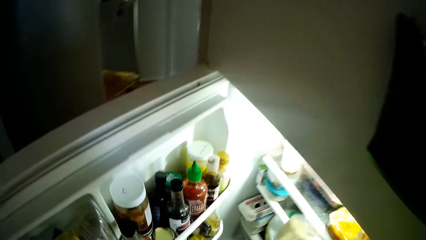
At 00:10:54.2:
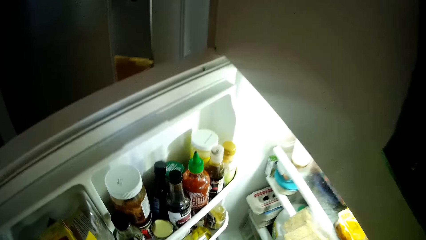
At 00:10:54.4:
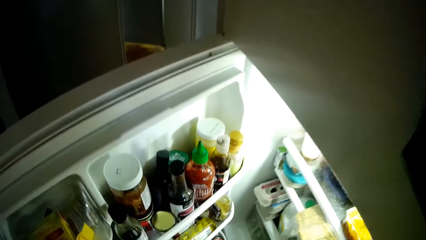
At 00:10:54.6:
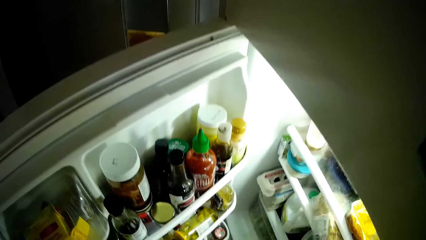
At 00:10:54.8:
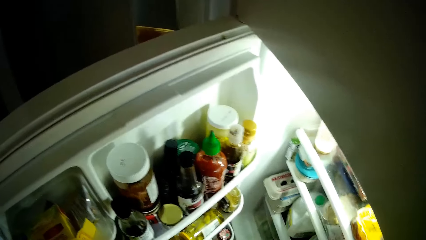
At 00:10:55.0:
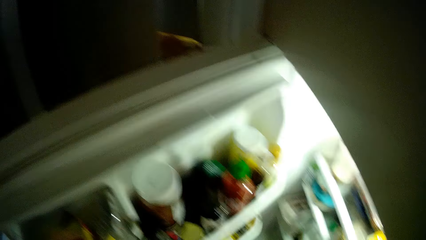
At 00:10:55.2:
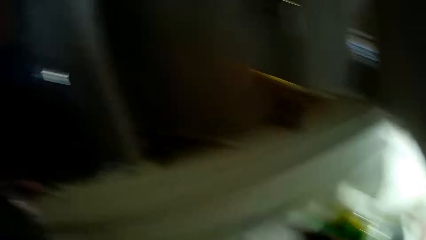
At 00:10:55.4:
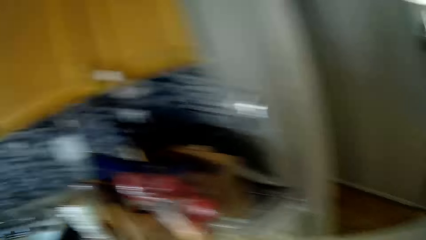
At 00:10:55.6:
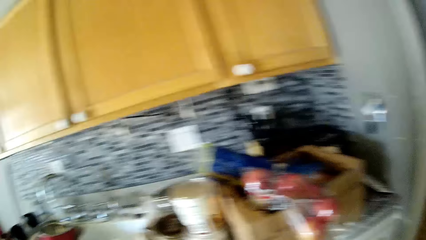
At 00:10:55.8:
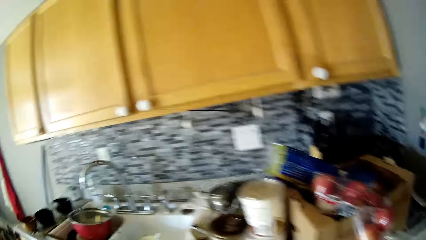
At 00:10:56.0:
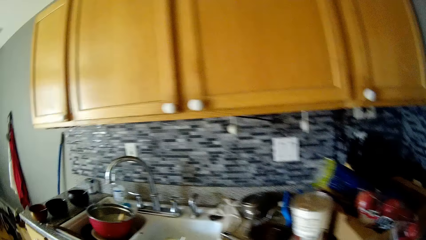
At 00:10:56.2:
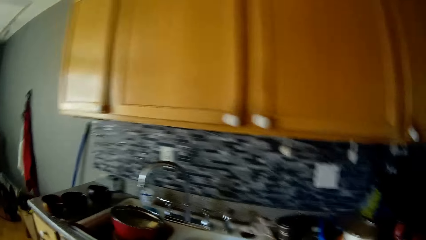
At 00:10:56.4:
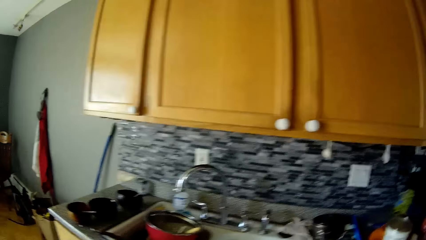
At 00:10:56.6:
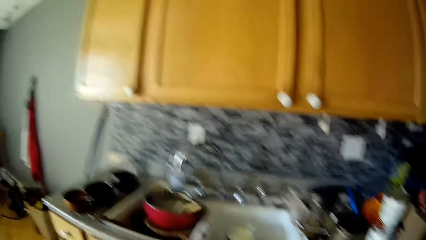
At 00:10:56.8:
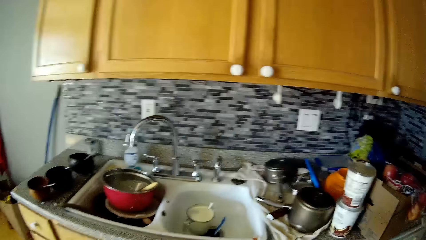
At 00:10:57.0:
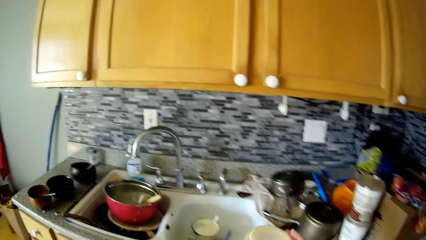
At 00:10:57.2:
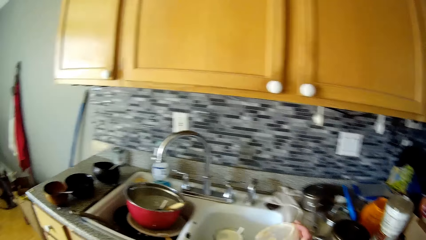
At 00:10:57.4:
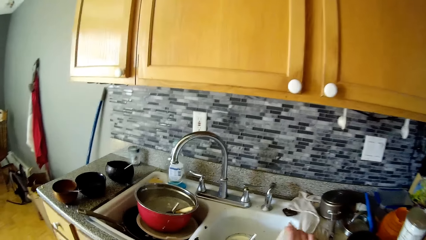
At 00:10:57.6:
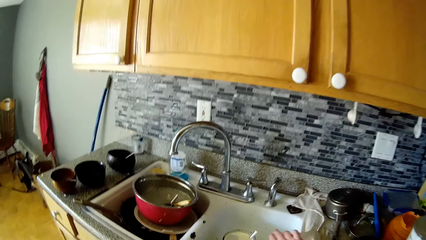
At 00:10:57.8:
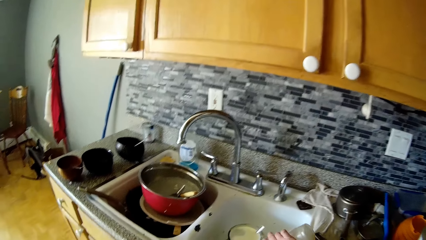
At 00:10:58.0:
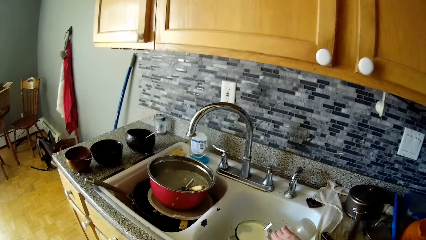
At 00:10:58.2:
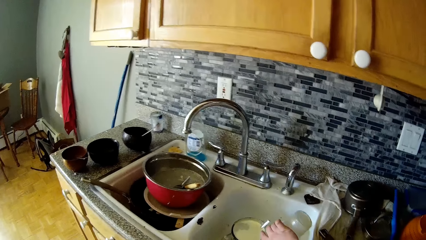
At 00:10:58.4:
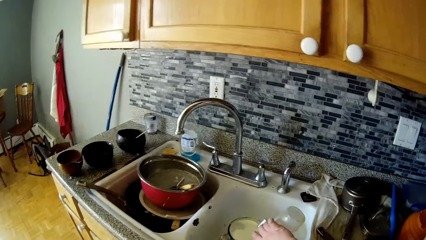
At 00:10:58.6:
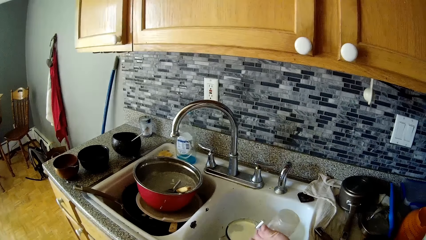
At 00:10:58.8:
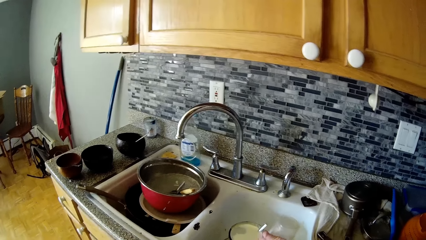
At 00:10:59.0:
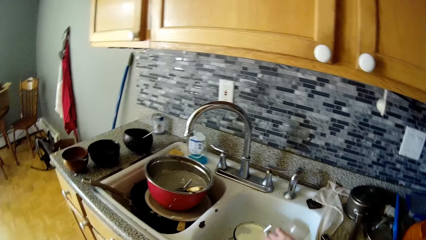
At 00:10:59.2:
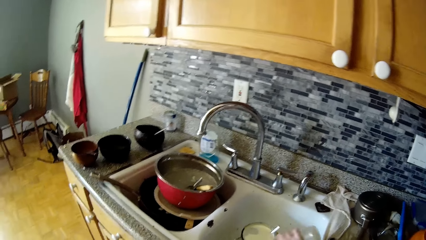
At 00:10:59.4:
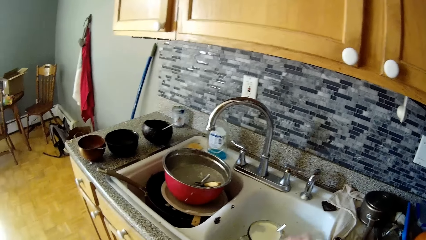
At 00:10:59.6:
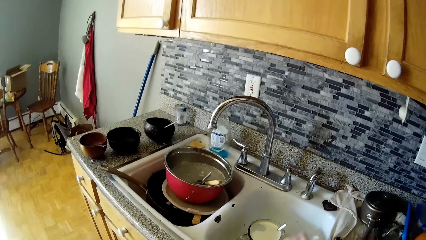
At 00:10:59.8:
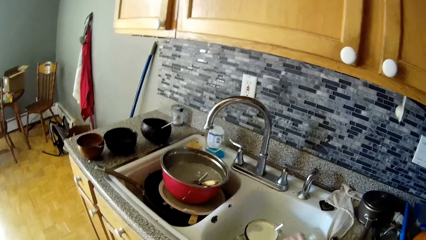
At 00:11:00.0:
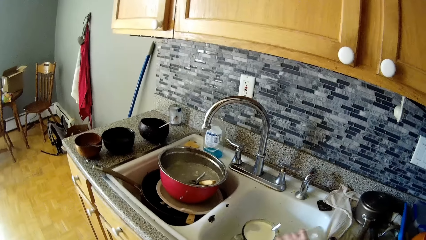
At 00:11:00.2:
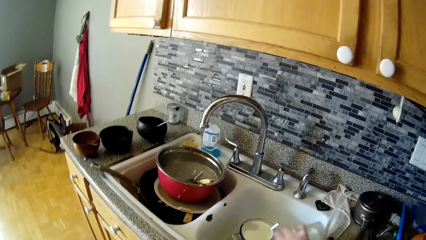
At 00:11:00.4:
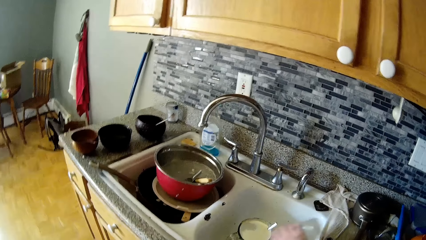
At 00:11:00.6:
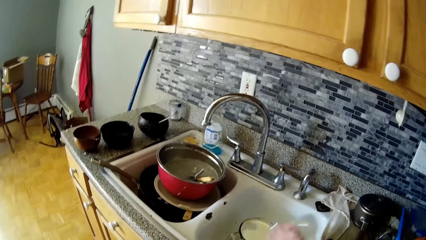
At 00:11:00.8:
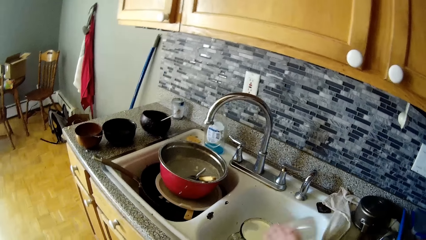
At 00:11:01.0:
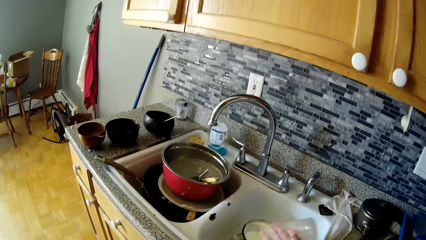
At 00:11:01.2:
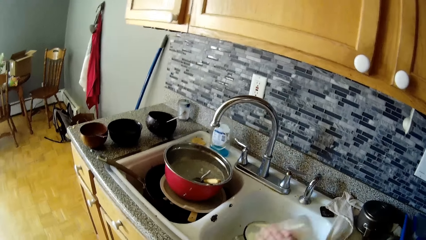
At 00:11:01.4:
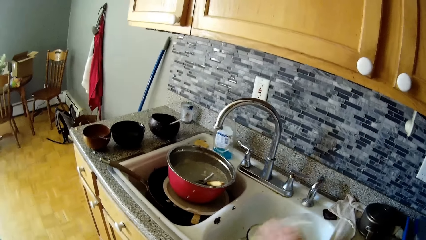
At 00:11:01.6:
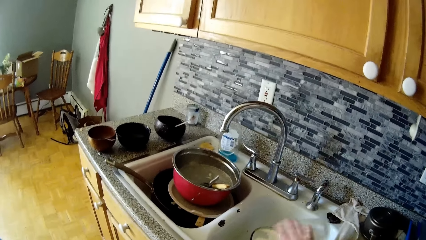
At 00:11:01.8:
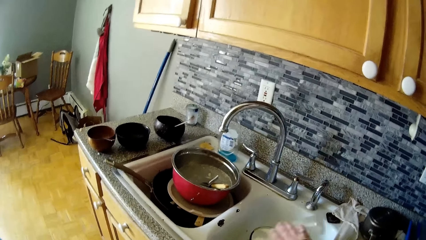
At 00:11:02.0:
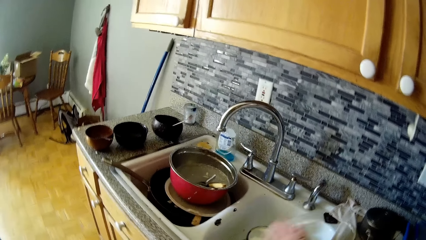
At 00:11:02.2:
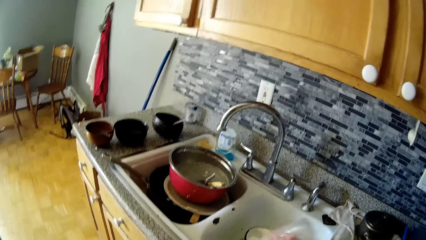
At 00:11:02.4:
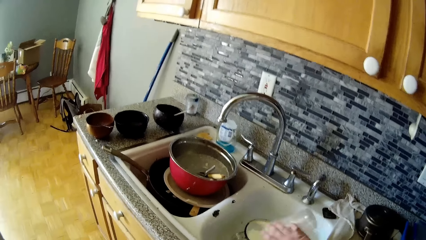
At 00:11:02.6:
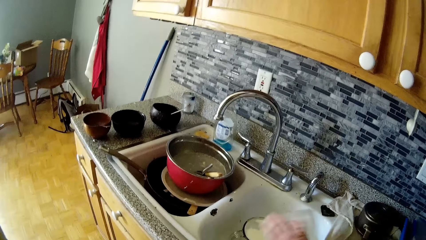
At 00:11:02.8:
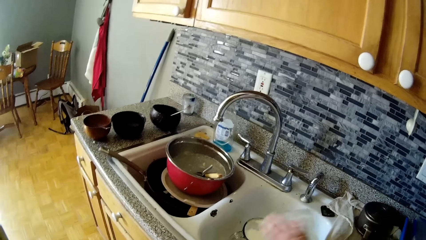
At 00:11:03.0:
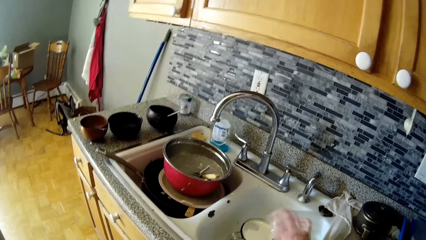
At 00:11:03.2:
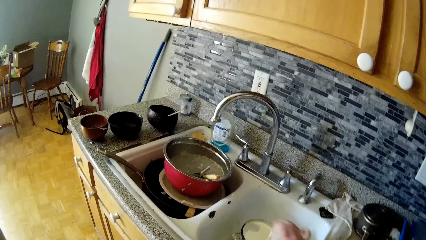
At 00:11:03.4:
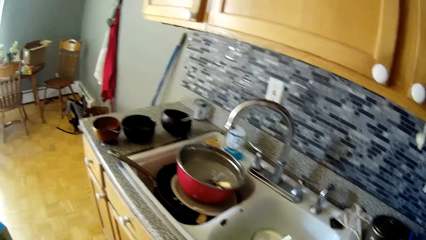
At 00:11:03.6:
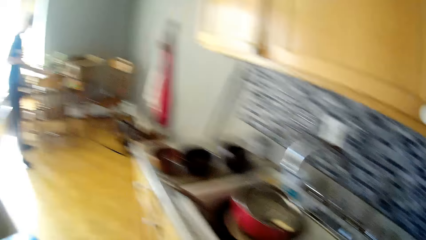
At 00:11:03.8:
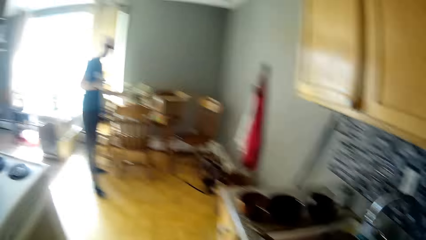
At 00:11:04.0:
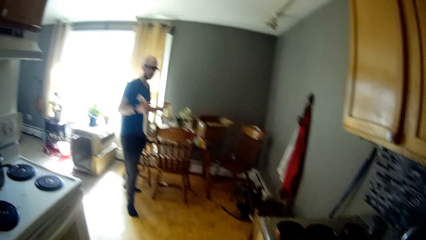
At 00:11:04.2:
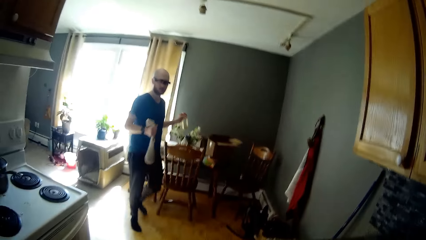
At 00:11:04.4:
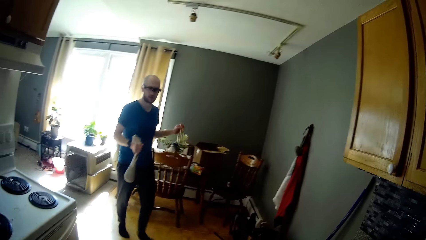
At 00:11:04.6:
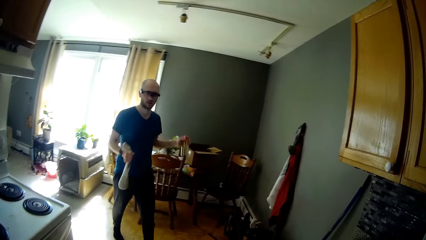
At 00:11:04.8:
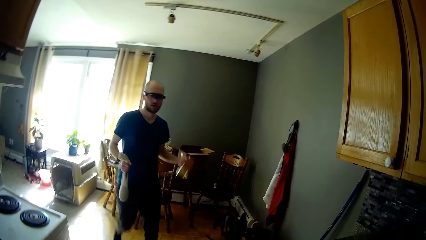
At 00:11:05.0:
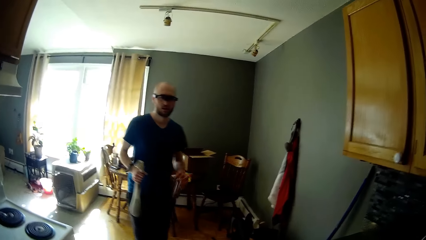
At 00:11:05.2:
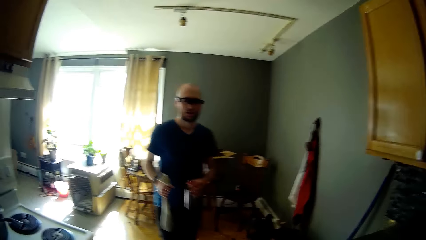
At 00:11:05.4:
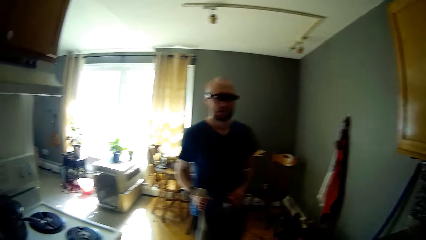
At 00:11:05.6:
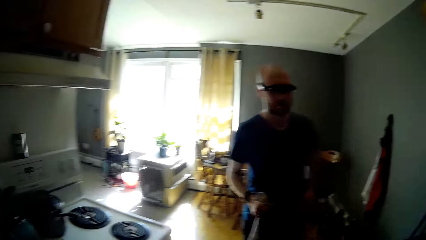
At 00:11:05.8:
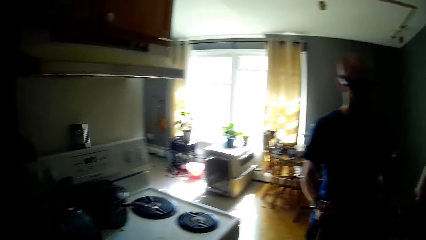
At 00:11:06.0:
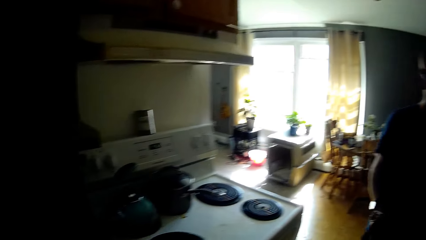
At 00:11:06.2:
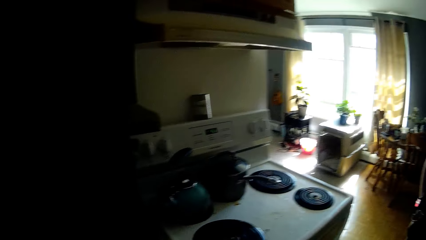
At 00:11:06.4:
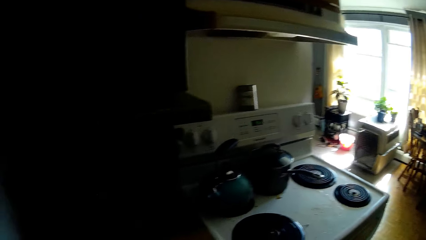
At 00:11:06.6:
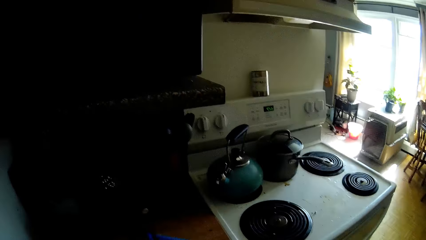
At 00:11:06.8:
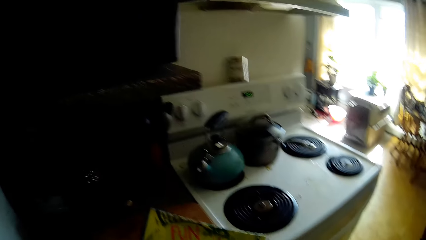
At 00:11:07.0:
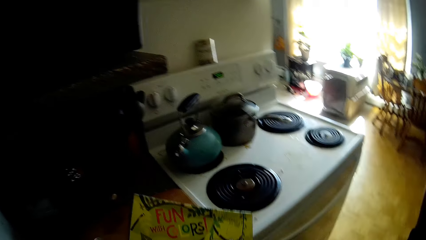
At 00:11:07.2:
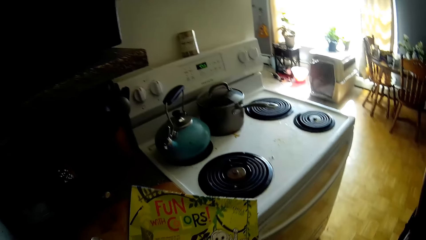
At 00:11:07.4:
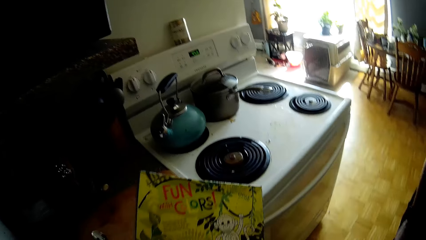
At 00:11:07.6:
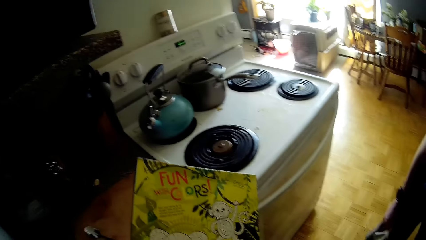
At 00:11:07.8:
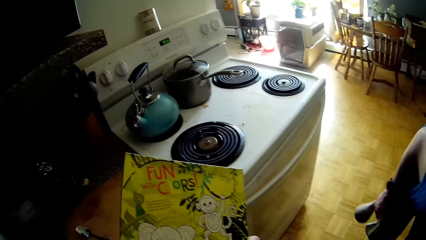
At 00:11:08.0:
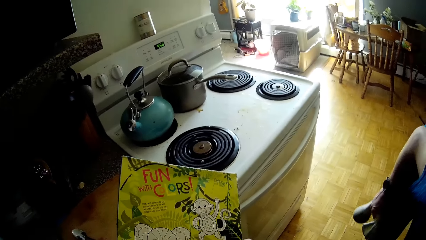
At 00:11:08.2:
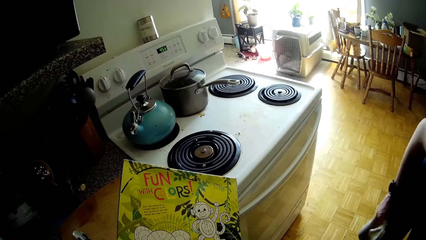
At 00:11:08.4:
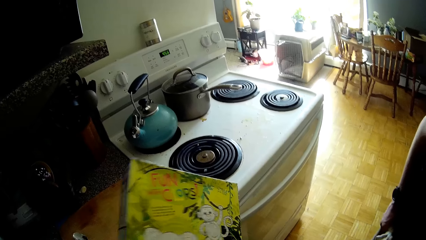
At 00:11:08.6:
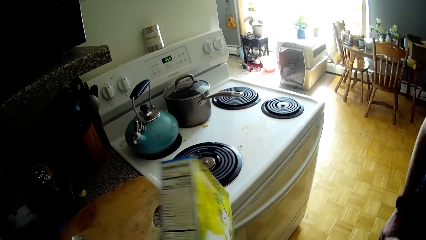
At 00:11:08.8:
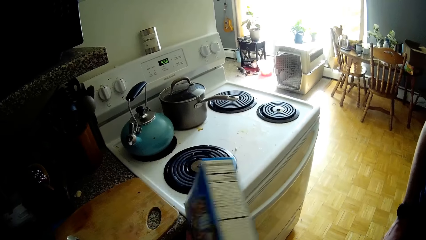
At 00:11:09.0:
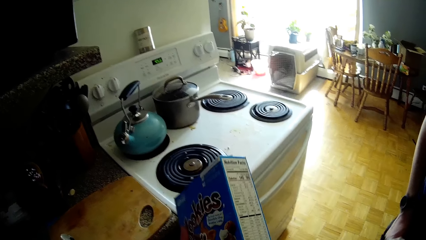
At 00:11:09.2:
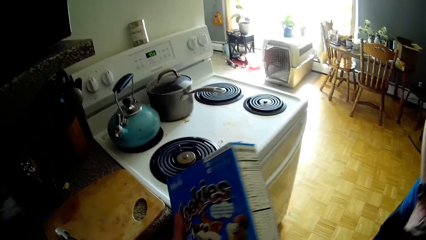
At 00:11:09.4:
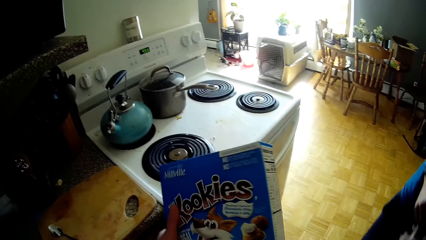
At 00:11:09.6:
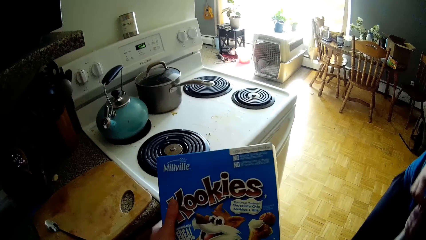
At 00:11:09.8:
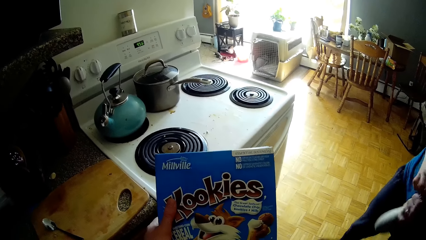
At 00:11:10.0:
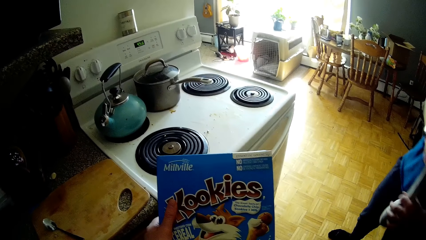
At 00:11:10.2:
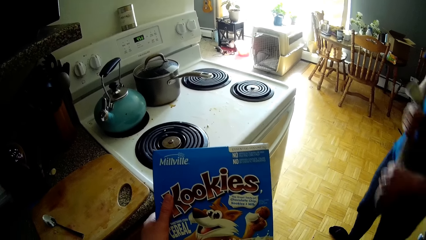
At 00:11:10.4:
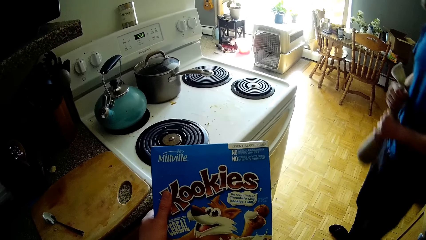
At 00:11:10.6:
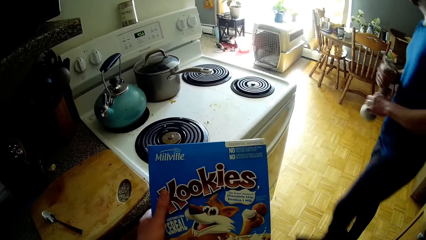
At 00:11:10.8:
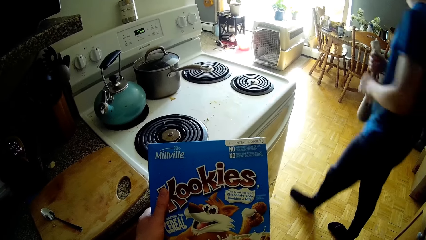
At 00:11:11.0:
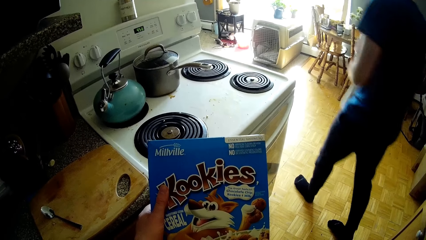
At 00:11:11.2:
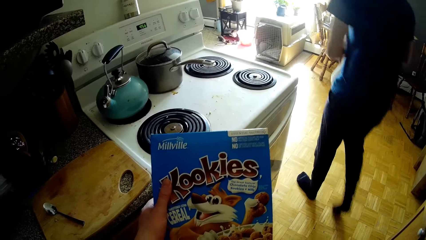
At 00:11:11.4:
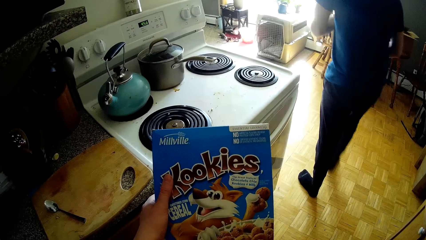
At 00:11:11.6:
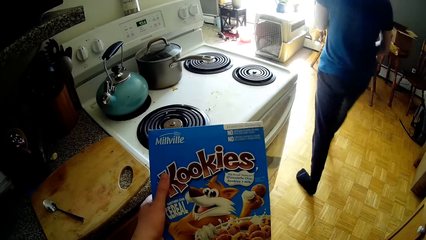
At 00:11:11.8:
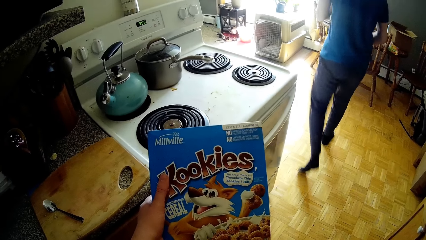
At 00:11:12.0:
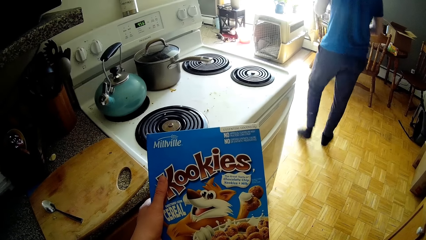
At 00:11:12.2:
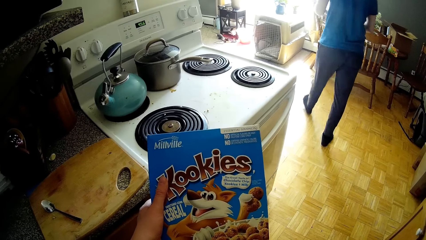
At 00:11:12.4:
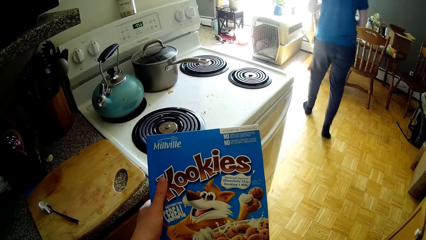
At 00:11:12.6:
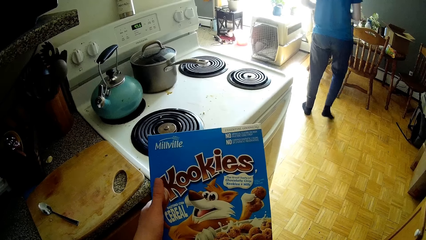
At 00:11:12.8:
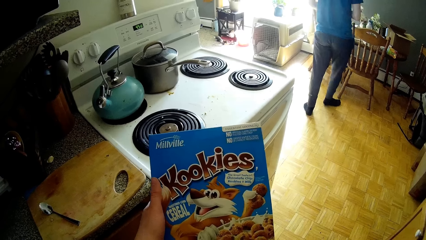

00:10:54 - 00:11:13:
The camera wearer puts the bread into the fridge with her right hand. She looks around. She turns a cup over a sink with her right hand. She shakes the cup with her right hand. She washes in the sink. The man walks to the sink from the dining table. The camera wearer looks around. She converses with the man. She turns over a cereal box in her left hand. She looks at a box of cookies. The man walks to the dining table.
